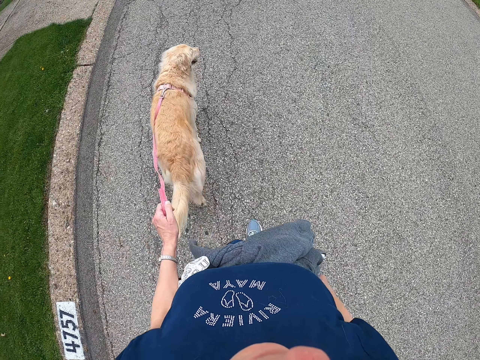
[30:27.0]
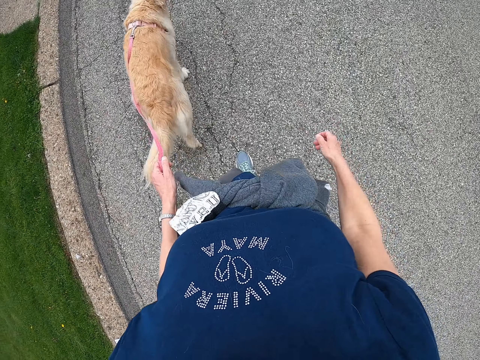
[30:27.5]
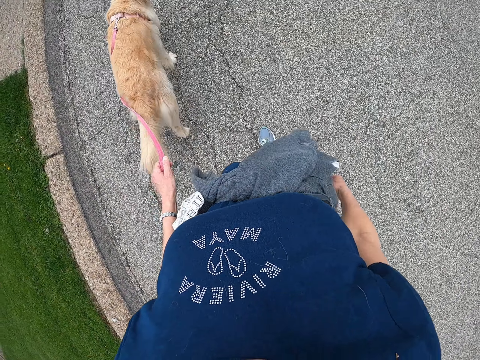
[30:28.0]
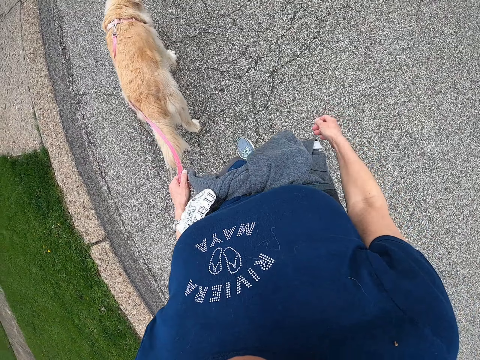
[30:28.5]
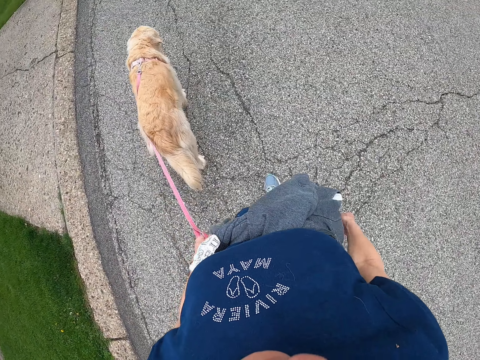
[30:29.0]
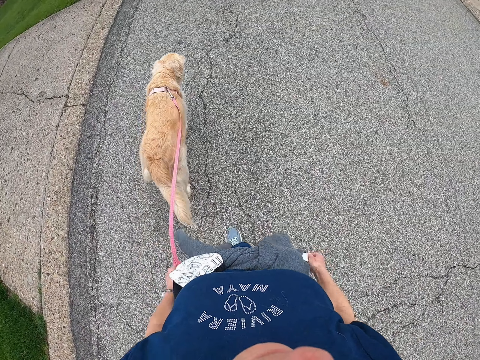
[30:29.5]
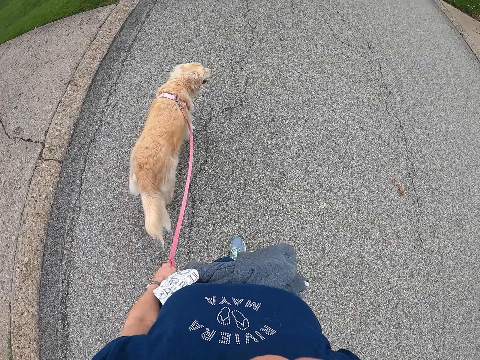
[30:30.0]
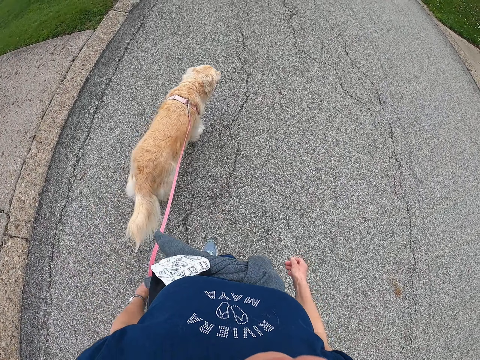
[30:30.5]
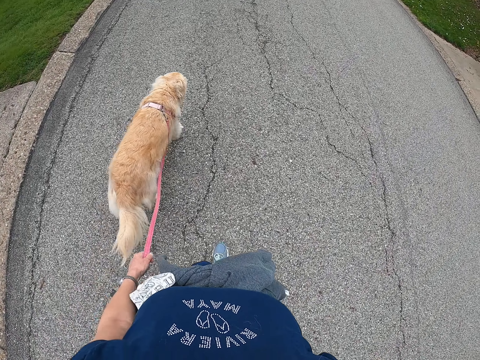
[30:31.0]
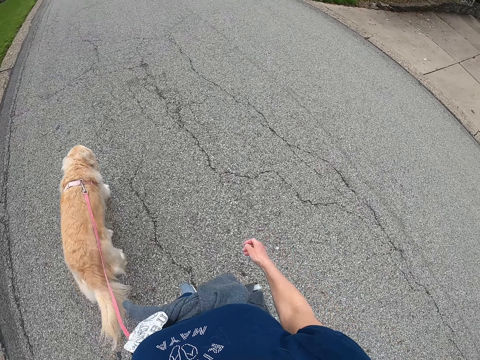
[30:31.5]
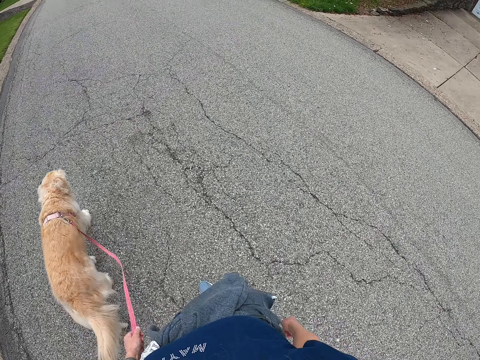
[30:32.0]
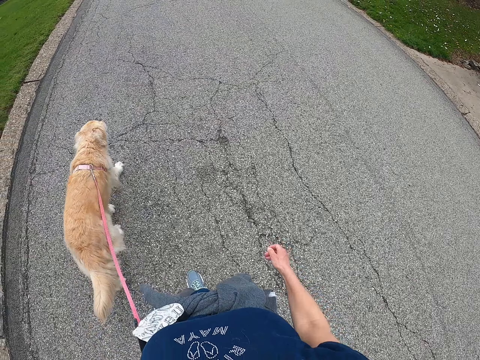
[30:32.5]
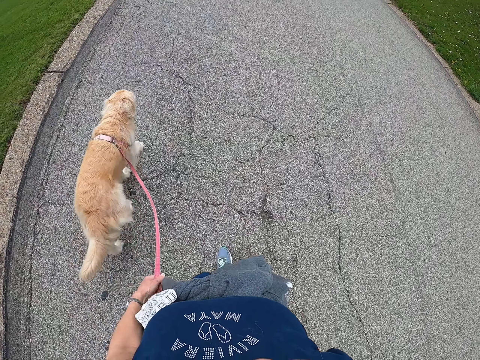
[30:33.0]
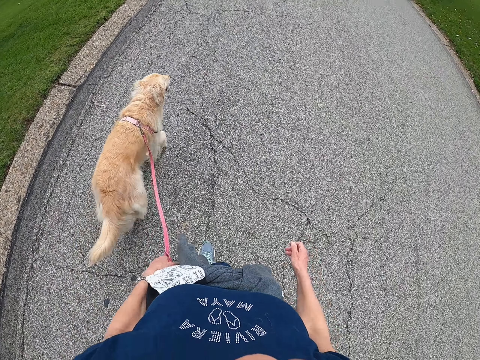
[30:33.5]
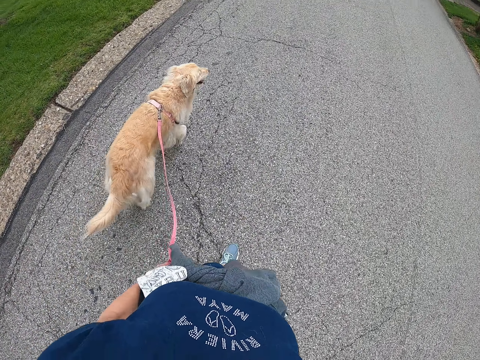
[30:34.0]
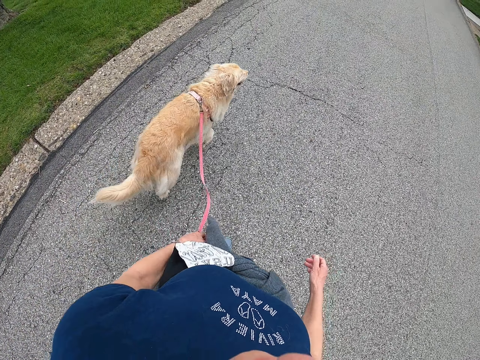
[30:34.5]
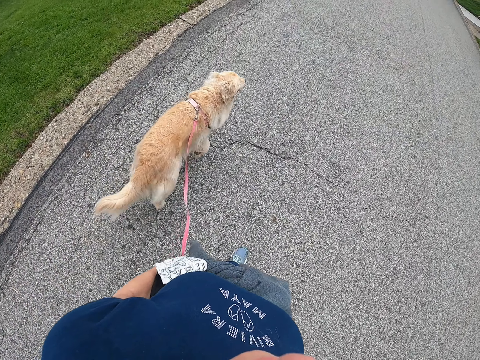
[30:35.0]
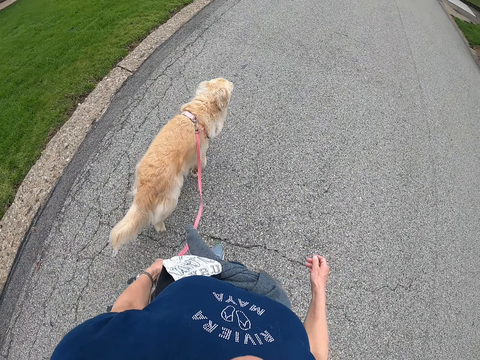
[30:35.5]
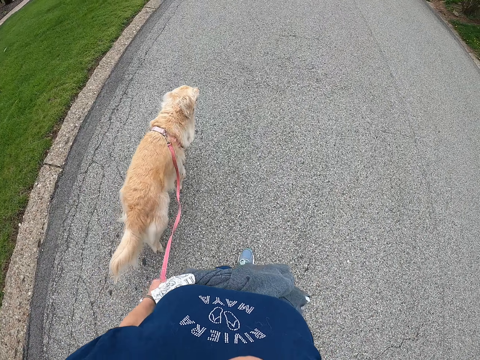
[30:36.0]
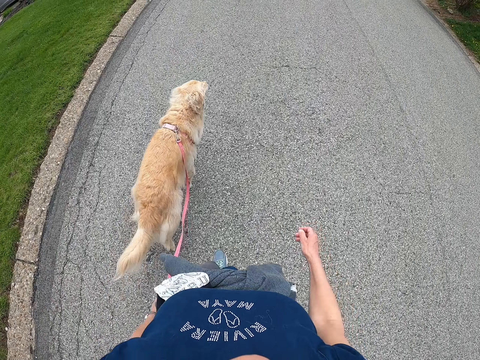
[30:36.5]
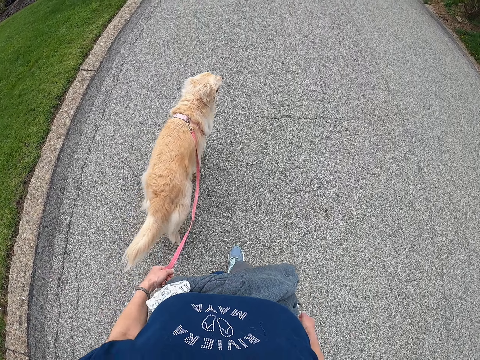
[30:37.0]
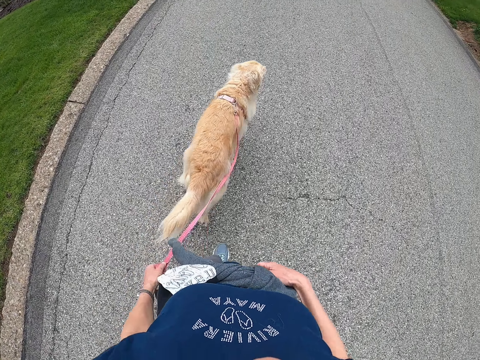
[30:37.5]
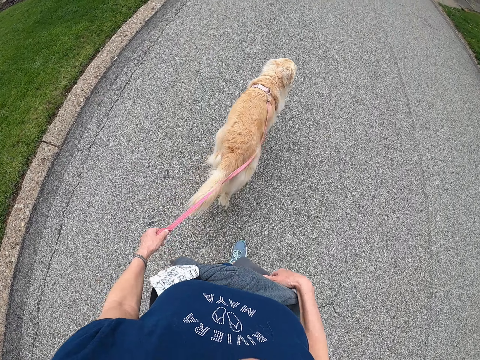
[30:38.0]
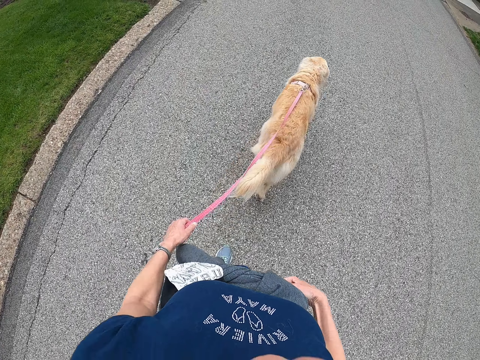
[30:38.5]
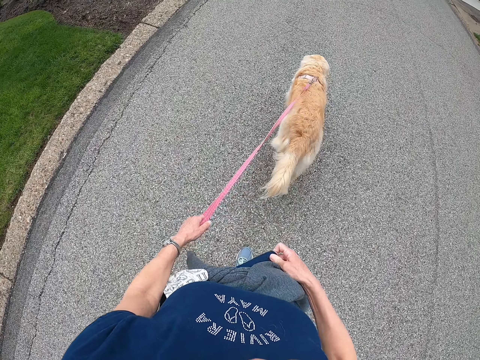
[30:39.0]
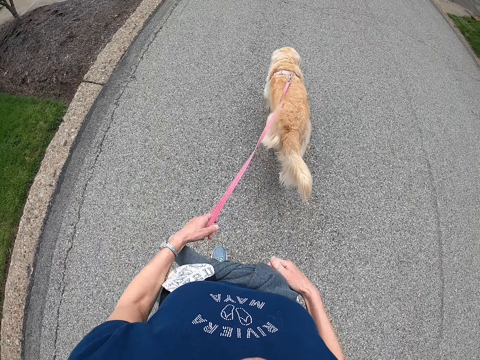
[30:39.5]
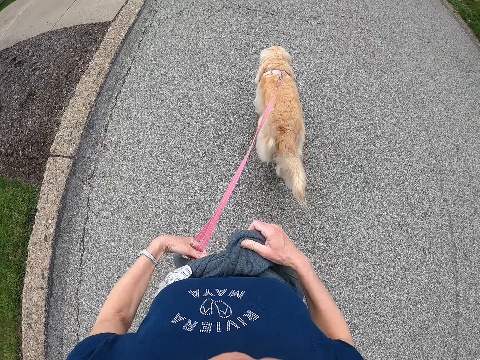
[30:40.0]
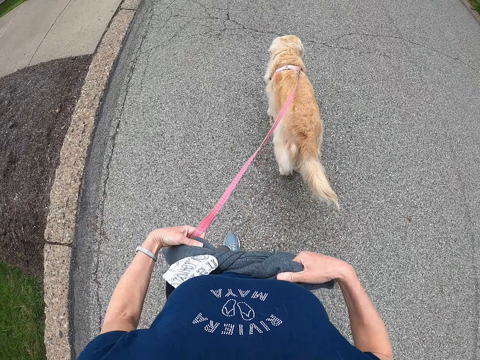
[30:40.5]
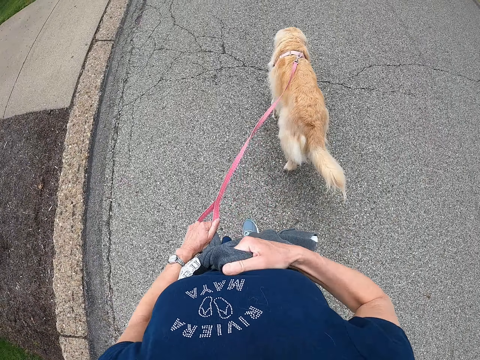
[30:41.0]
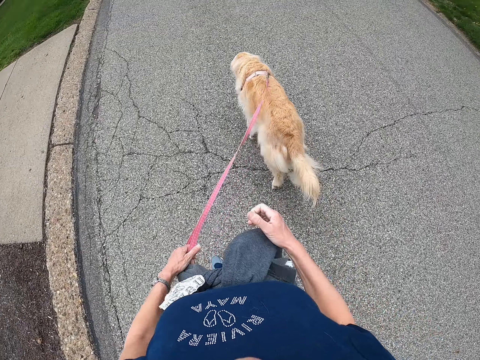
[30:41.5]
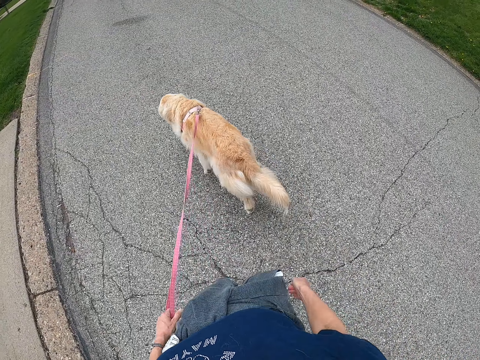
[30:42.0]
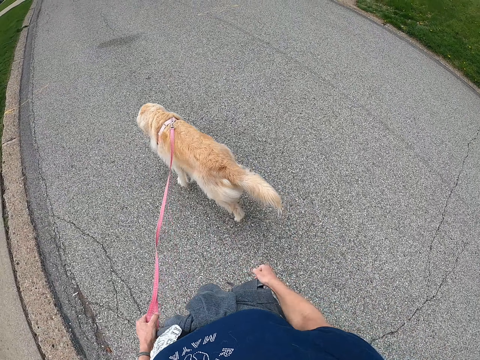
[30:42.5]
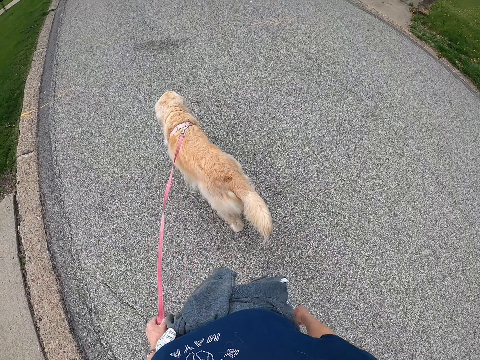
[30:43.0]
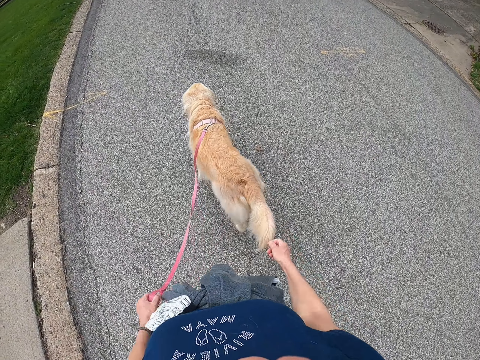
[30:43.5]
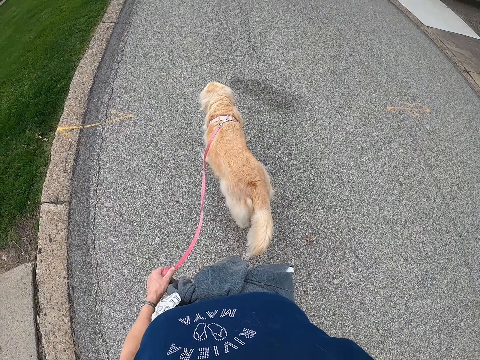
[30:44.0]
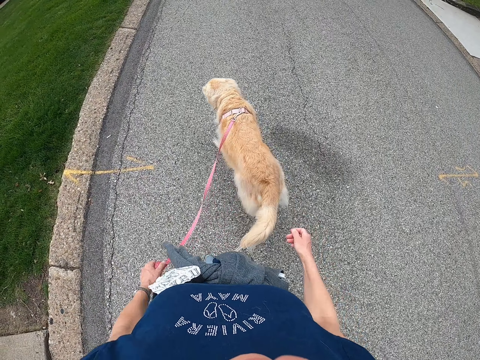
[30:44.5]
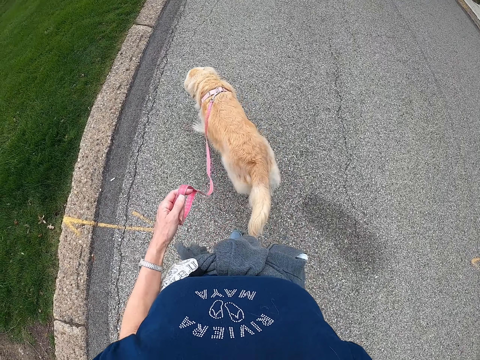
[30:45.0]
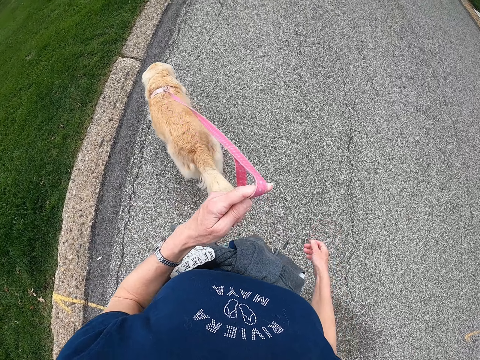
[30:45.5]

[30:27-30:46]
The camera wearer walks. She pulls on her t-shirt. She holds the jacket around her waist with both her hands. She tightens the knot on the sweater with her hands. She moves a hand and drops the hand. She walks the dog.

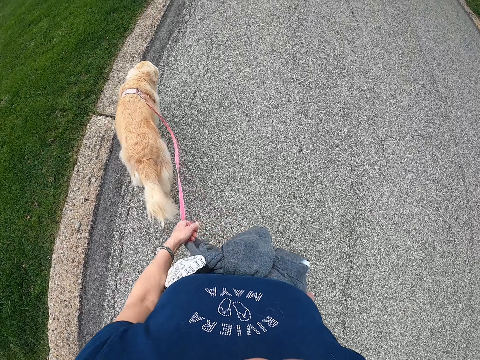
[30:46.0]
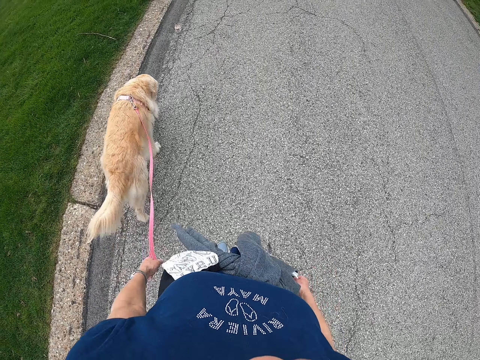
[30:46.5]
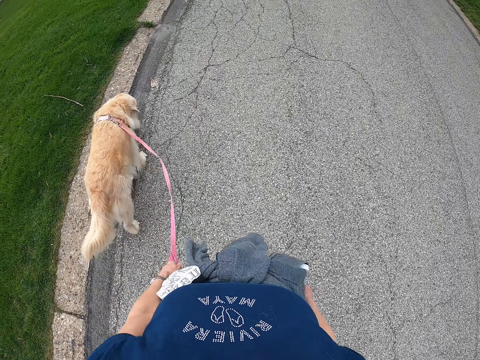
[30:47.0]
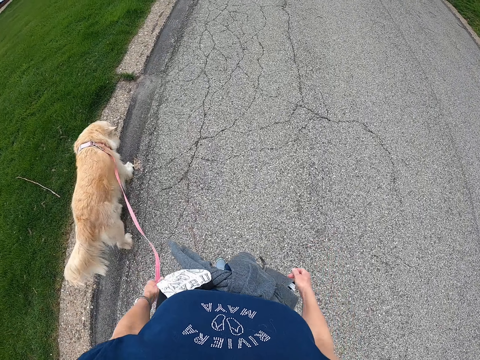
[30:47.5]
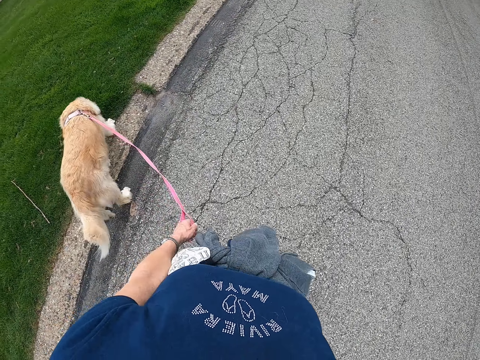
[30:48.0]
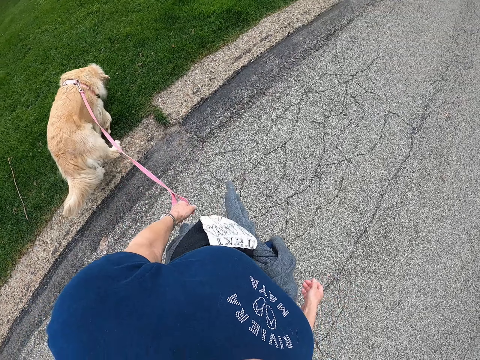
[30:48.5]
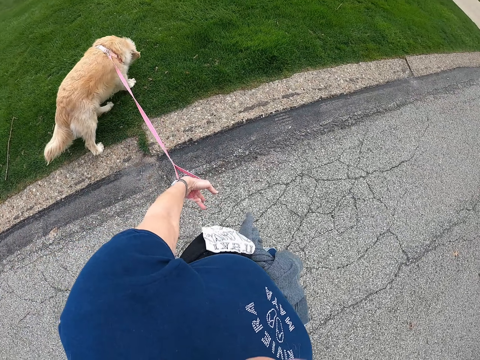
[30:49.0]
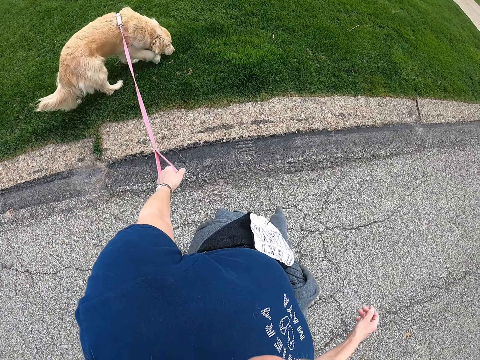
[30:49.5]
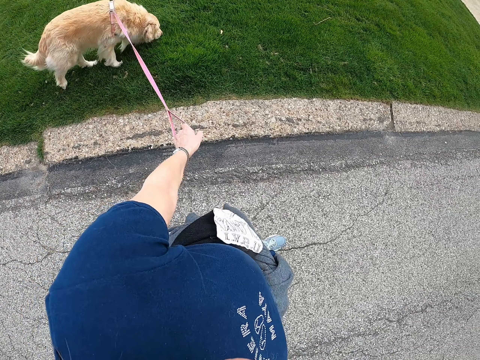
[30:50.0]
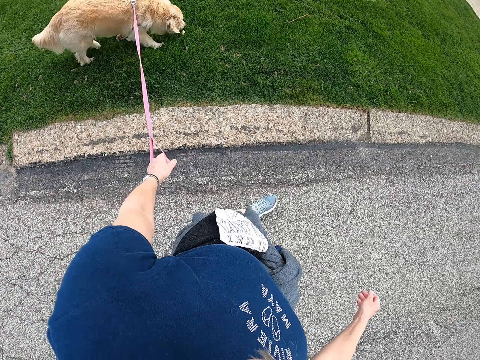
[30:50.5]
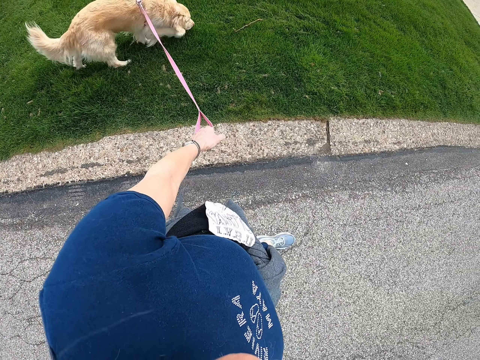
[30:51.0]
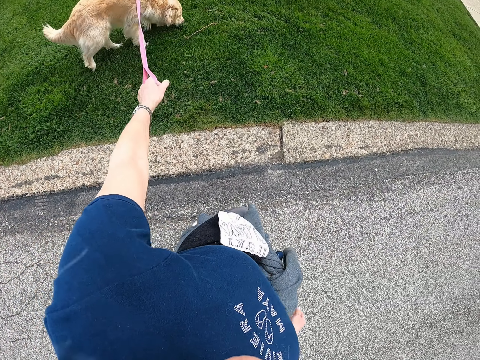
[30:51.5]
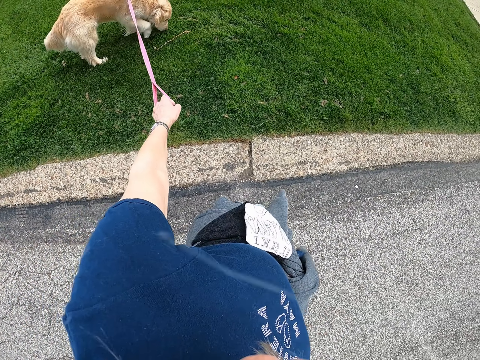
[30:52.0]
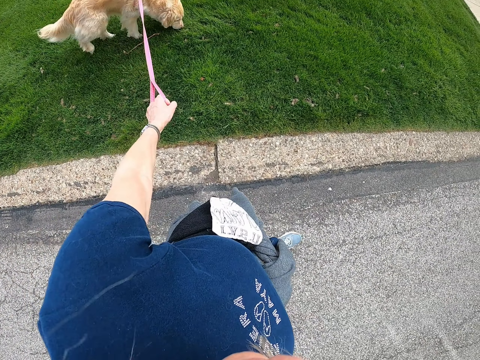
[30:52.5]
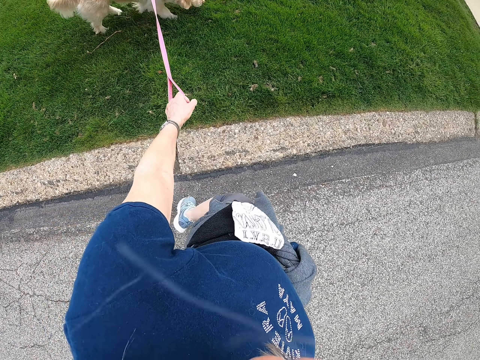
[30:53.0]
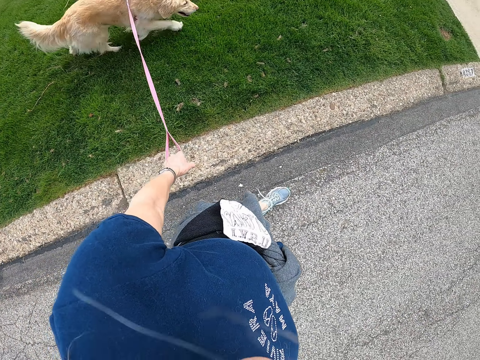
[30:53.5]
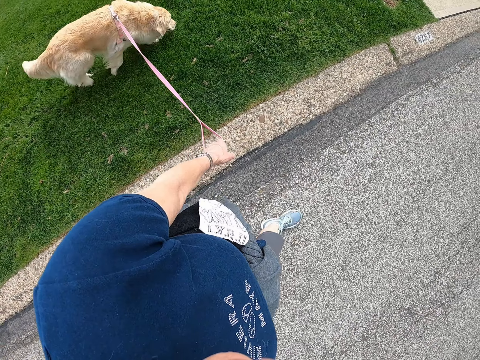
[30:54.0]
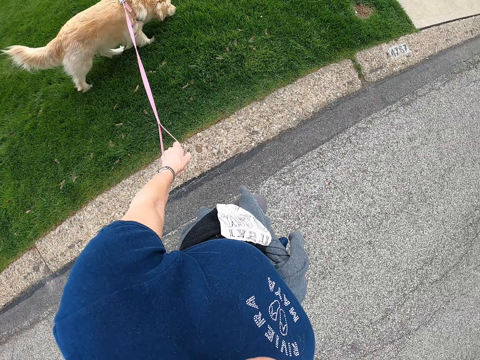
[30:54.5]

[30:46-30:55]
The camera wearer lifts the dog's leash. They walk. They pull the dog's leash. They stare at the dog. They walk the dog.
